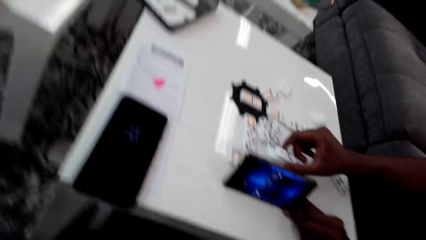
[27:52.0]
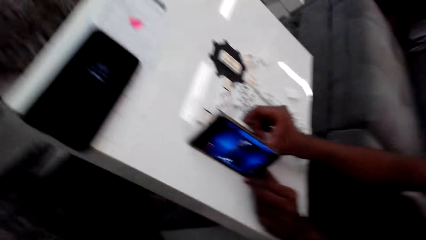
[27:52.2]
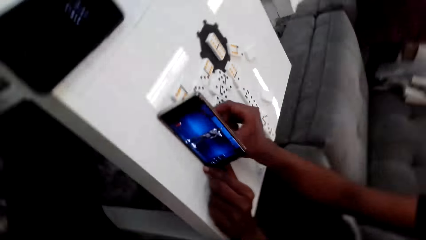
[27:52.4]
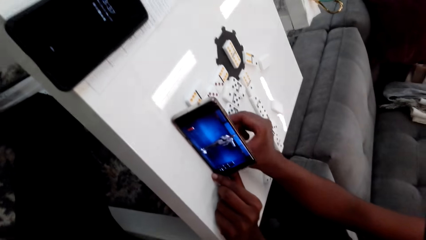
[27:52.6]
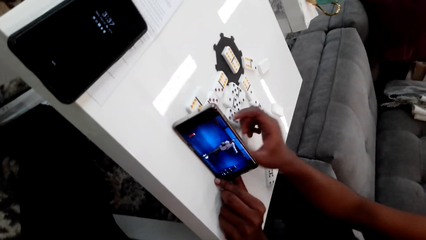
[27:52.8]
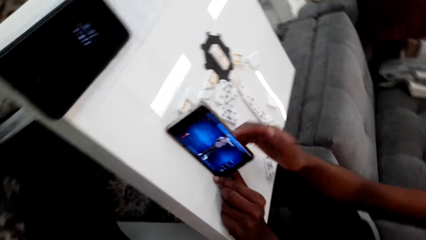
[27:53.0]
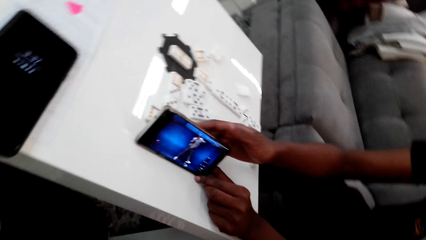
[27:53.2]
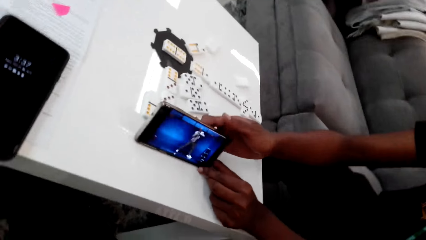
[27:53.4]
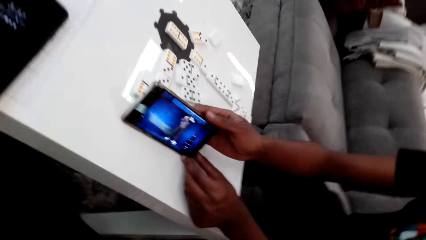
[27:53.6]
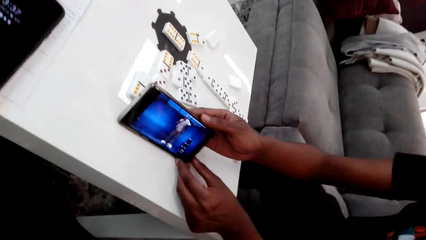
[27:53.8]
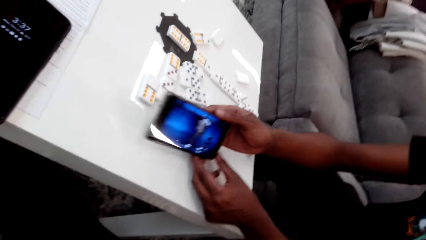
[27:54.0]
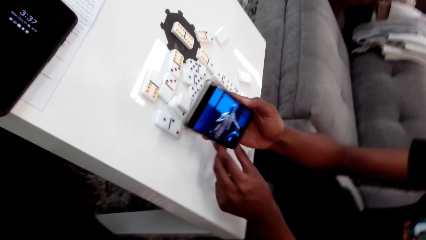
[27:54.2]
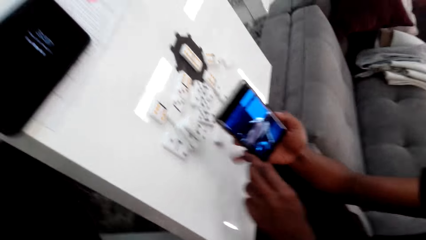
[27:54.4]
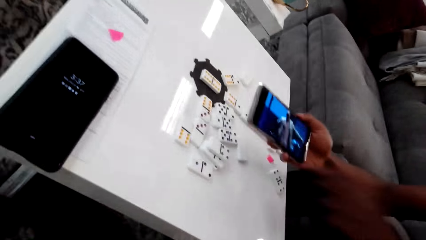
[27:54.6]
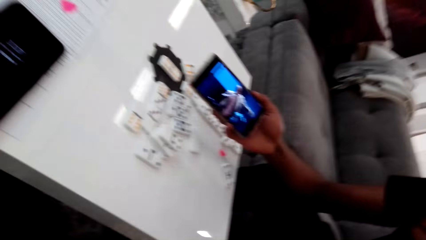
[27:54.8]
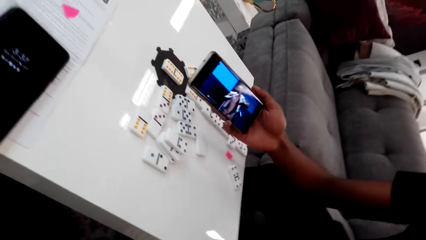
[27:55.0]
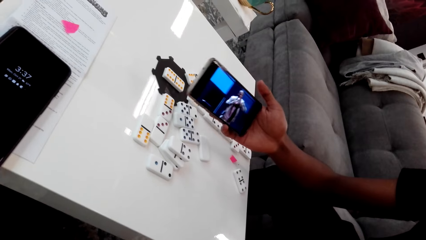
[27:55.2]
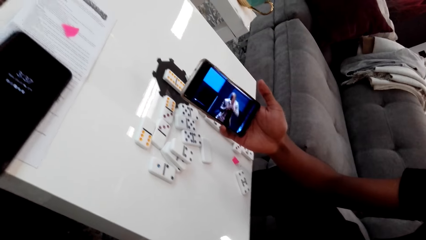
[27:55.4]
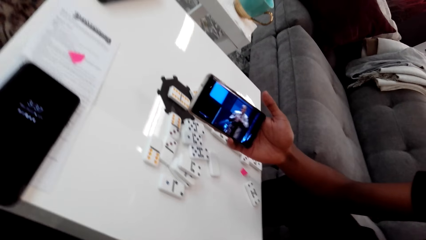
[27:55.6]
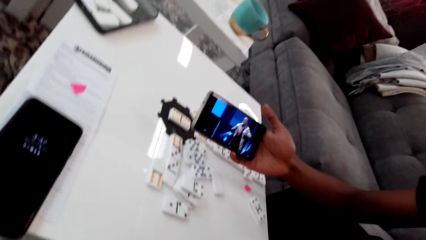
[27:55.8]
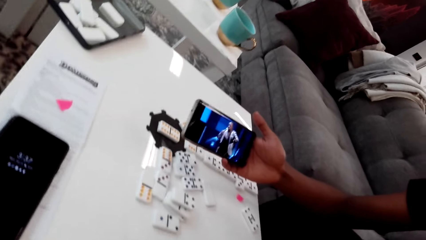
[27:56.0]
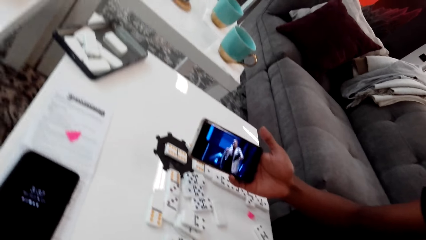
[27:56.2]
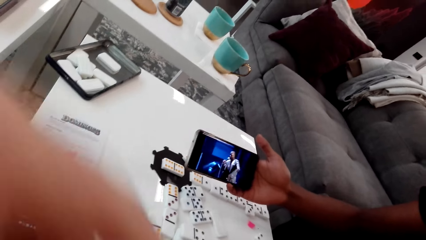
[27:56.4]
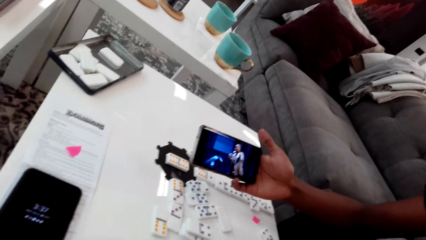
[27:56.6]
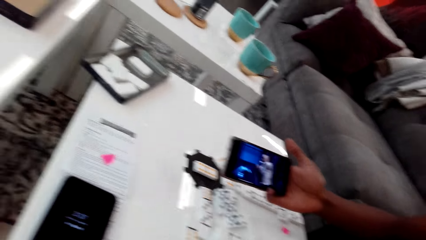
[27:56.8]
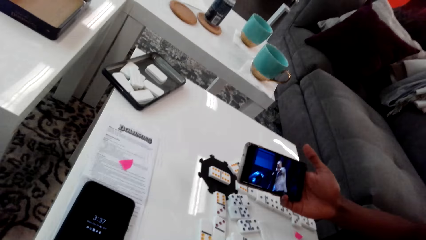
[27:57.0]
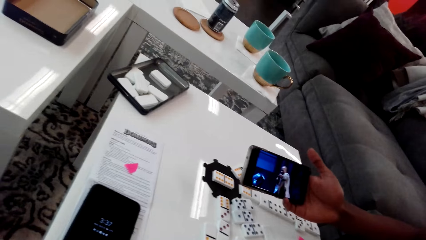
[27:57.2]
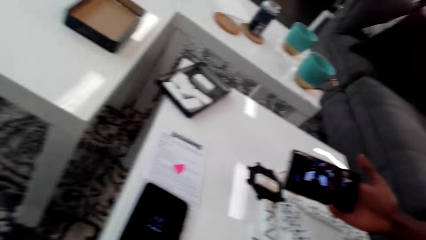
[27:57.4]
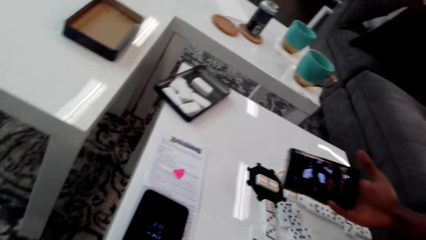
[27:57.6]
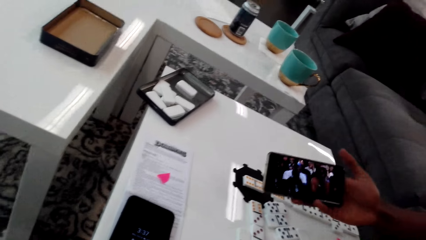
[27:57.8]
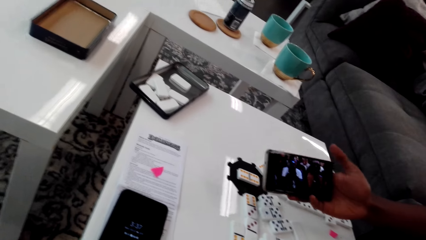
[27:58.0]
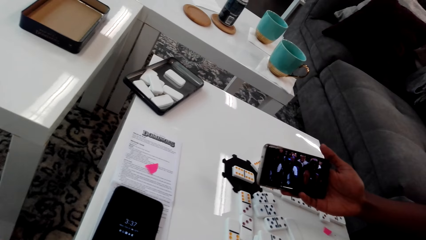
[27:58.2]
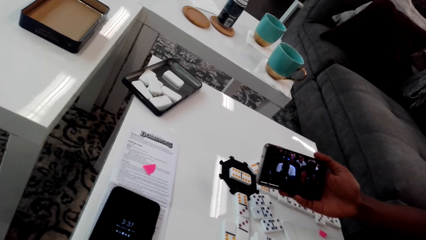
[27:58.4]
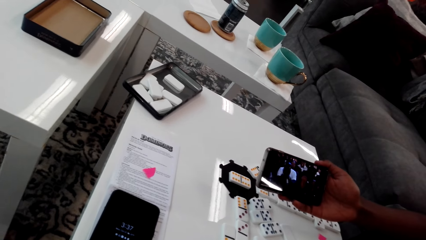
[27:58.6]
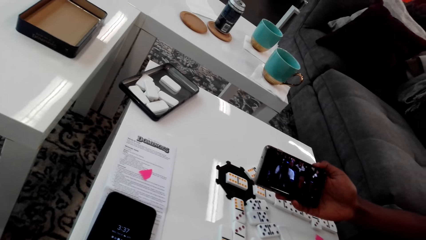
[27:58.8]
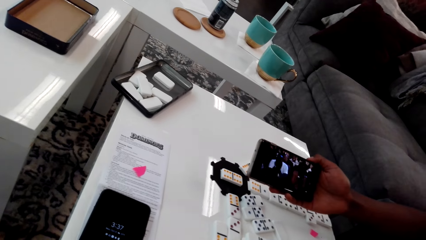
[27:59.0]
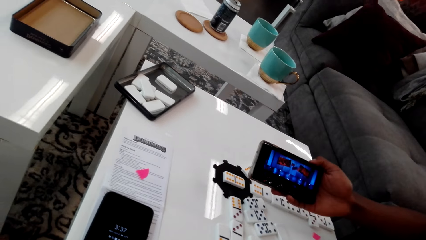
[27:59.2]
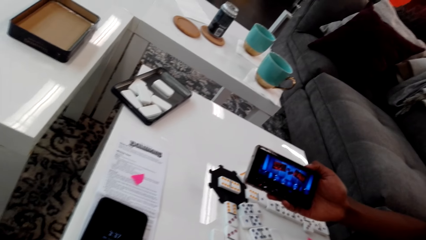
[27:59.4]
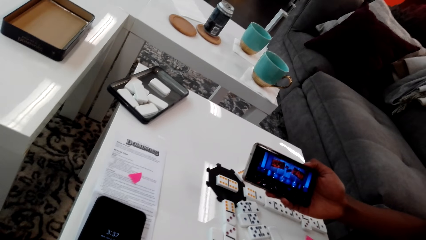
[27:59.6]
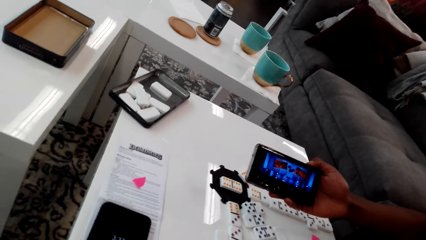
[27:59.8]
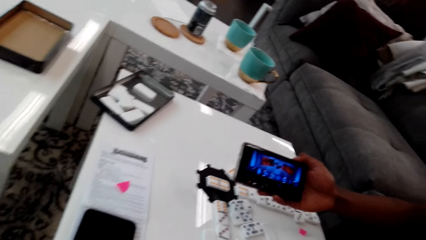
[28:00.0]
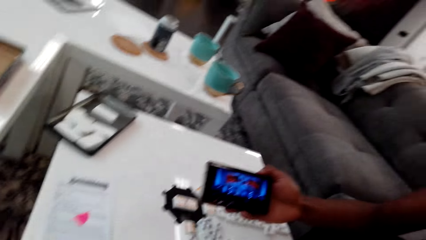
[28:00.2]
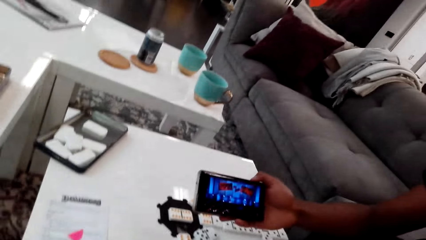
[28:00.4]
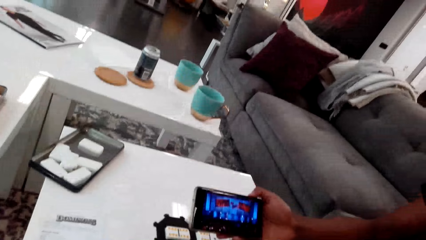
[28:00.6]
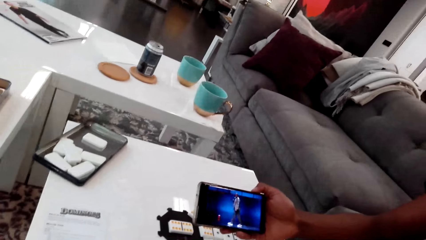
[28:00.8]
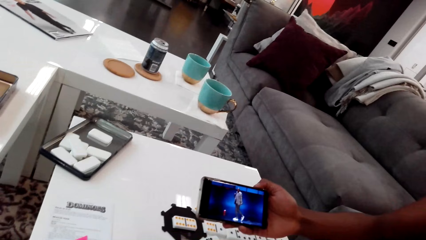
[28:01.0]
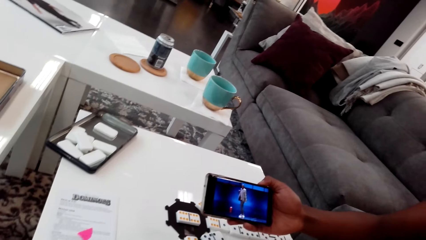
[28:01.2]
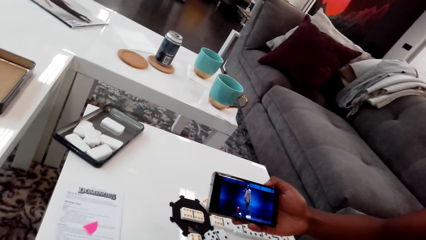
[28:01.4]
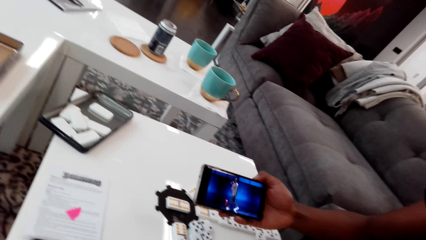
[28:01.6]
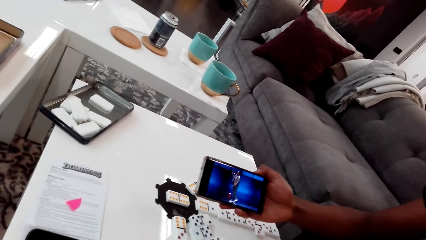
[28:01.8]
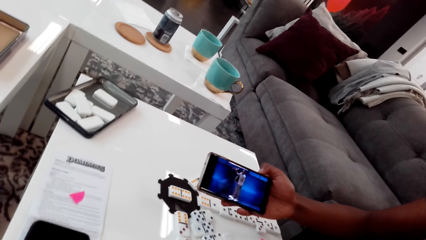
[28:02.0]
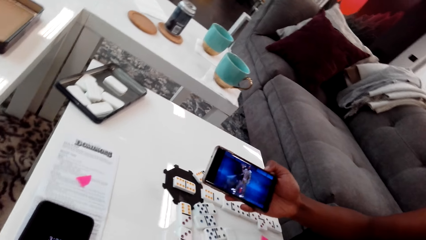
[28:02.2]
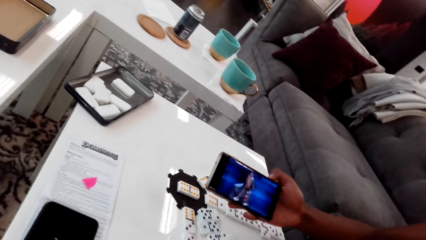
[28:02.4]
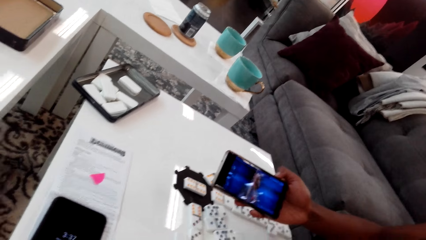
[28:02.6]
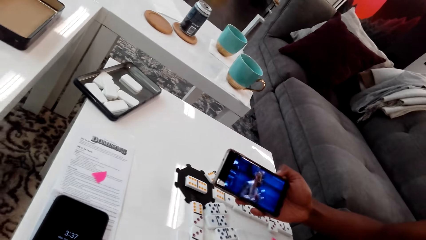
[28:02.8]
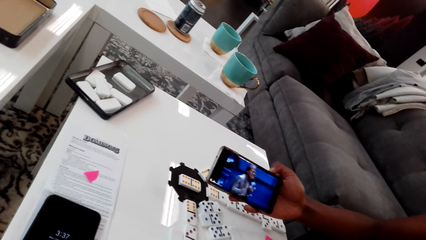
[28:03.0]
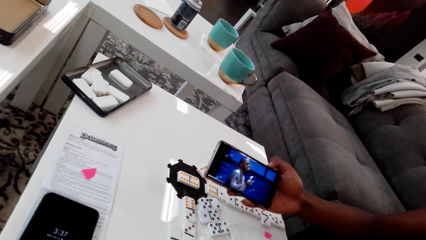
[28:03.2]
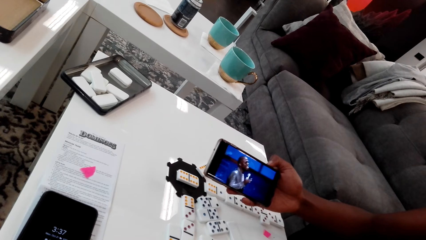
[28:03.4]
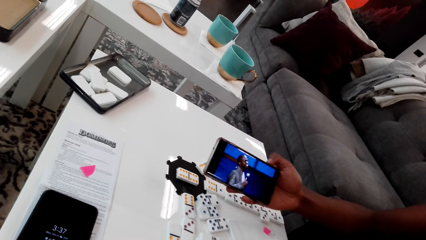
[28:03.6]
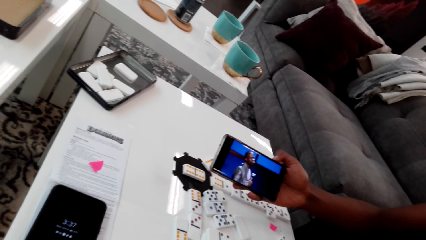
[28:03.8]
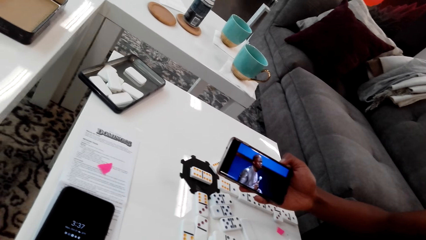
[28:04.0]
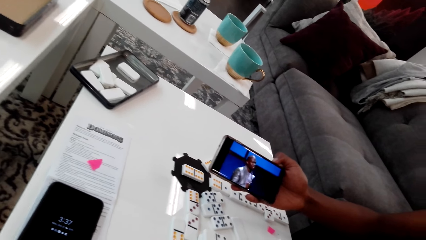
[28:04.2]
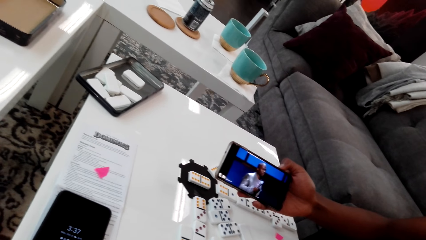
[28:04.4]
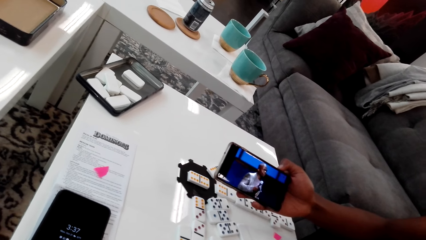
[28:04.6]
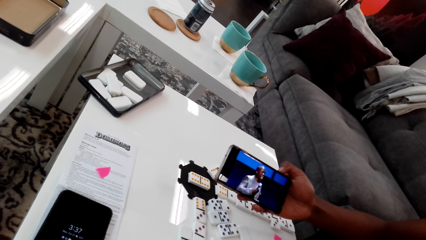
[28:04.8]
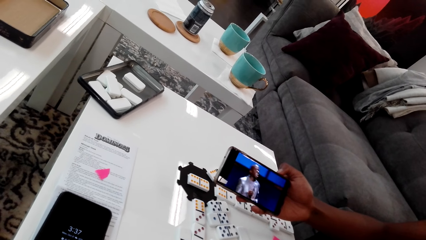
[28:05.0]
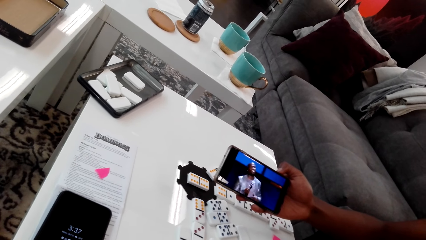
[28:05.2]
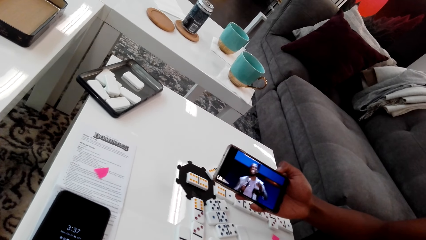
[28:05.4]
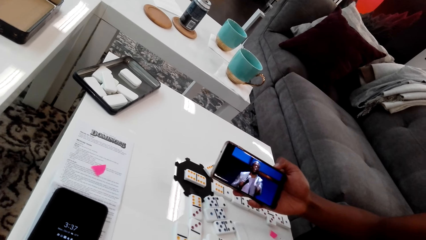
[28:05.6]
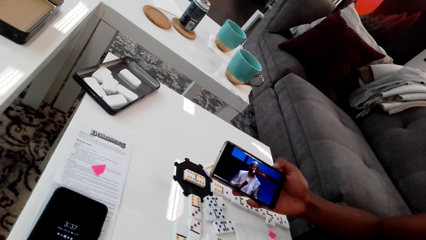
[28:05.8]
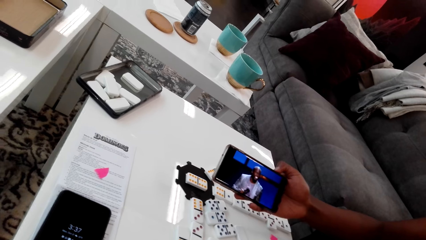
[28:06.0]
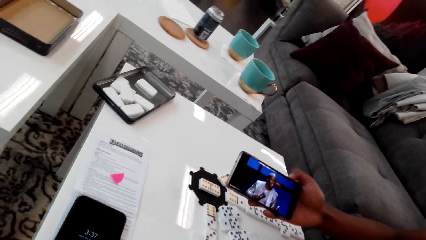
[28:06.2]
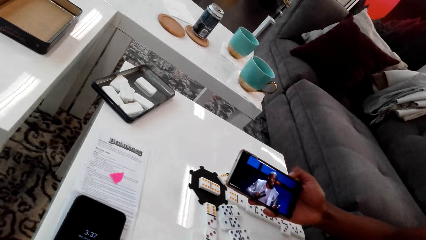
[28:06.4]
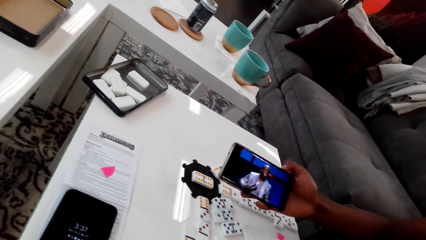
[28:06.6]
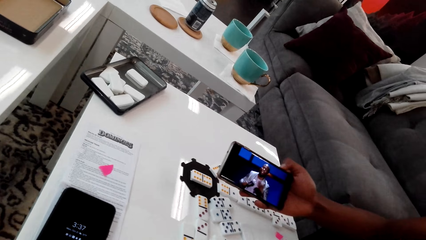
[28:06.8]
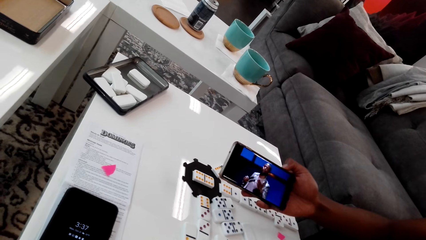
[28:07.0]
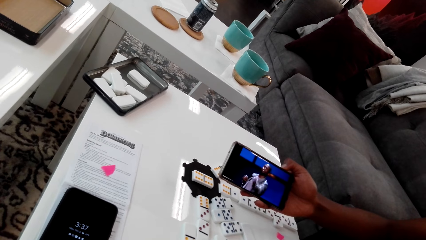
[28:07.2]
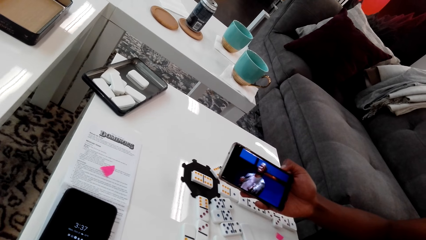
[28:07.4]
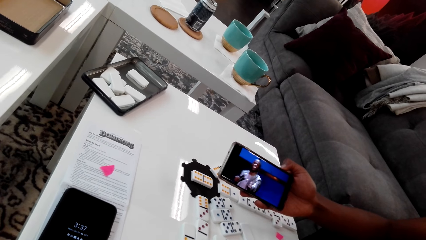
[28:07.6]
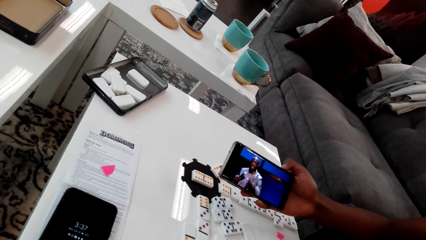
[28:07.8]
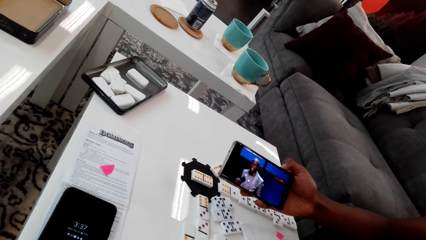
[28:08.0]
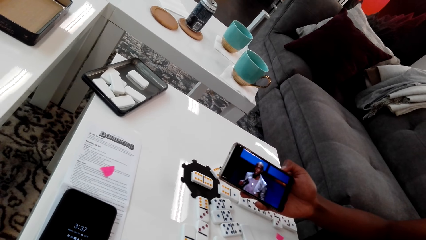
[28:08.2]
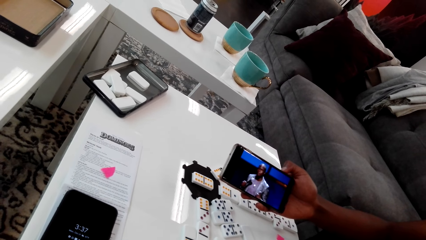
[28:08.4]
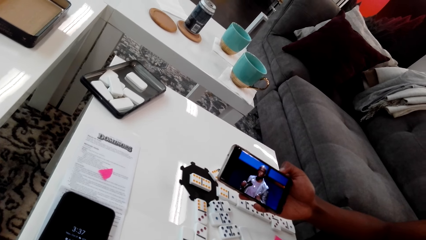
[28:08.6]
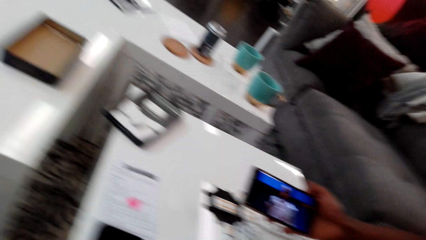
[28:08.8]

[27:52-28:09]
The camera wearer moves his left hand up. A man moves a hand. The camera wearer holds the dice. The man holds the phone up with both hands. The camera wearer holds the phone. The man lets go with the left hand, holds the phone up with the right hand. The camera wearer moves the left hand down. The man moves a hand. The camera wearer looks at the phone's screen.
